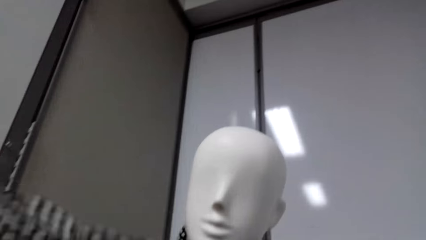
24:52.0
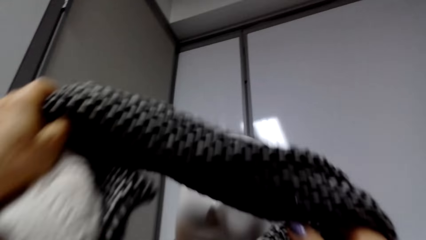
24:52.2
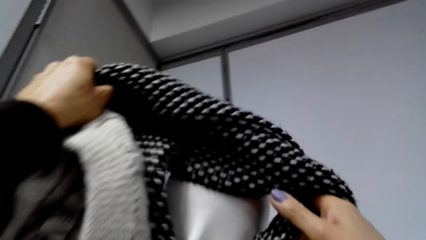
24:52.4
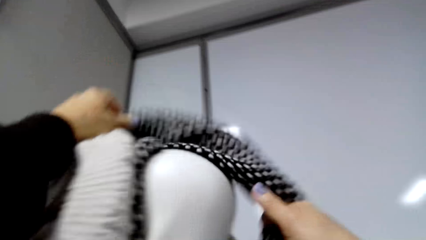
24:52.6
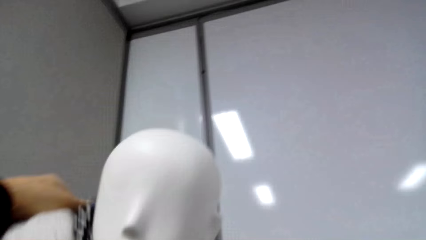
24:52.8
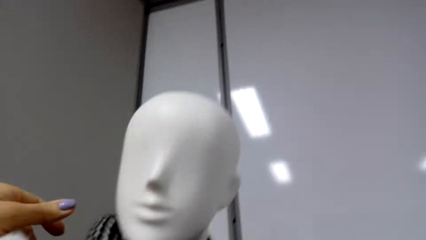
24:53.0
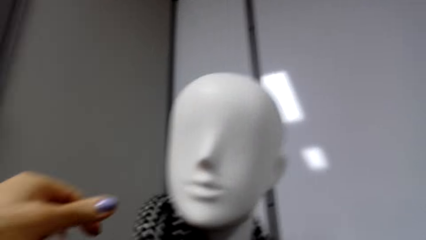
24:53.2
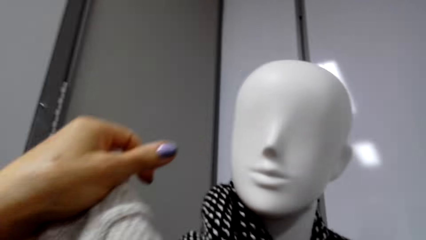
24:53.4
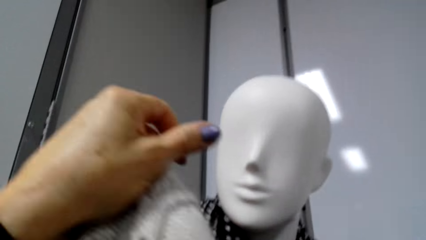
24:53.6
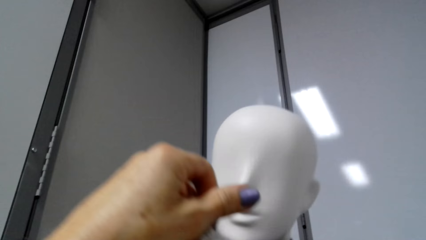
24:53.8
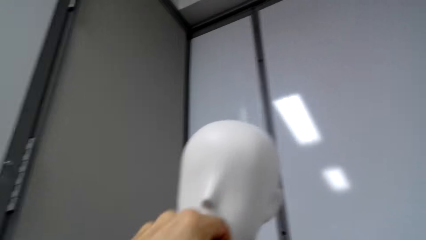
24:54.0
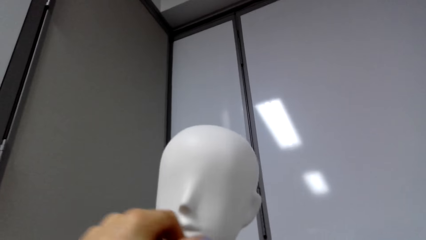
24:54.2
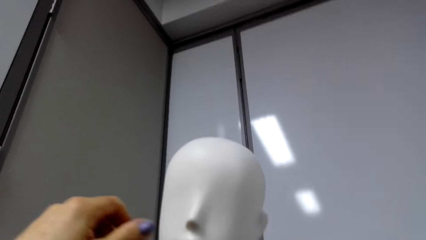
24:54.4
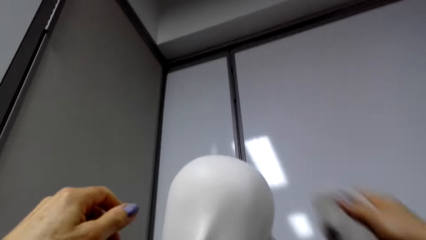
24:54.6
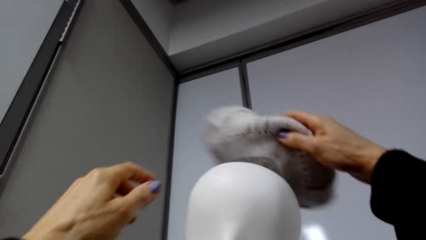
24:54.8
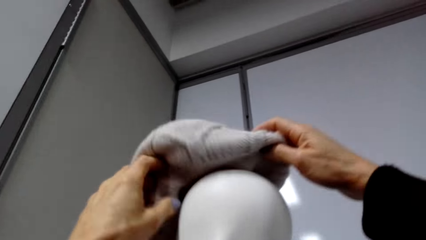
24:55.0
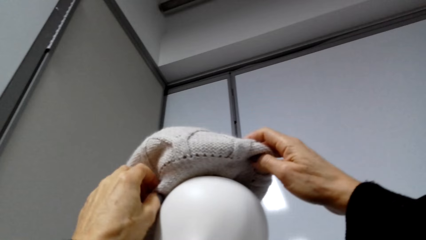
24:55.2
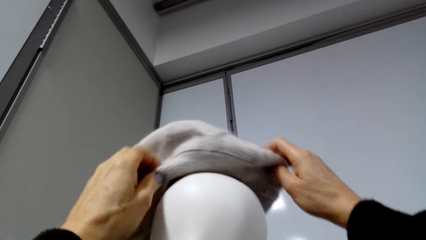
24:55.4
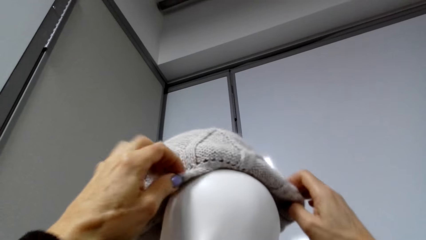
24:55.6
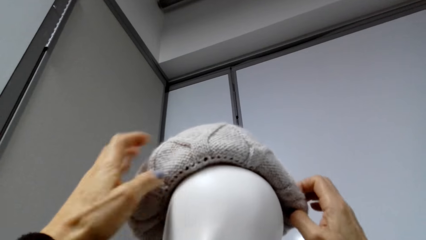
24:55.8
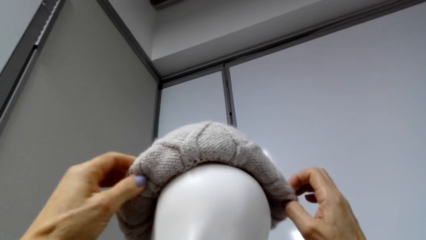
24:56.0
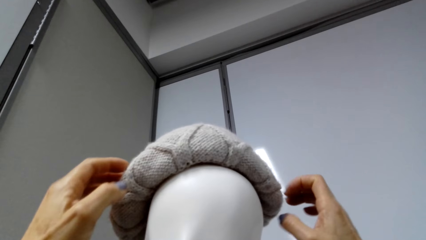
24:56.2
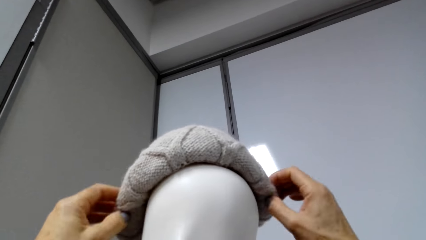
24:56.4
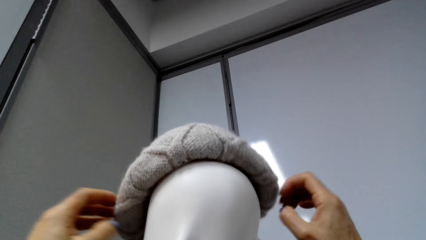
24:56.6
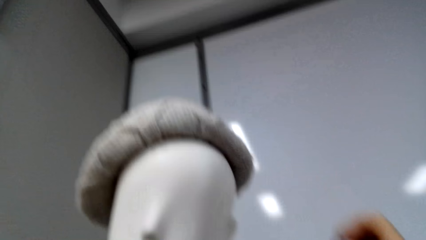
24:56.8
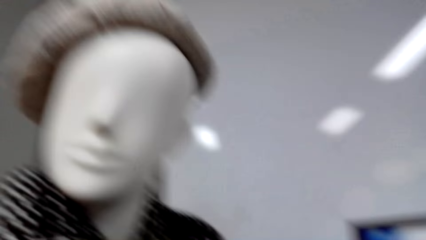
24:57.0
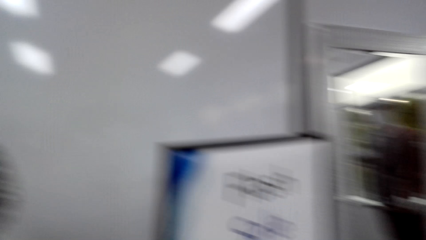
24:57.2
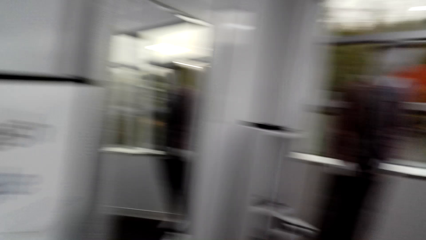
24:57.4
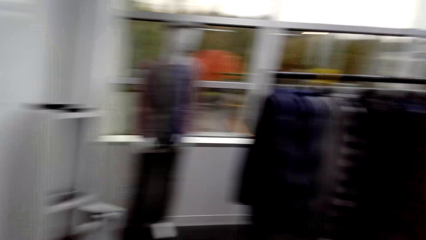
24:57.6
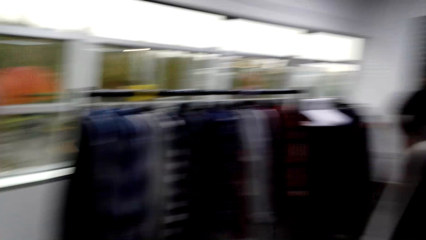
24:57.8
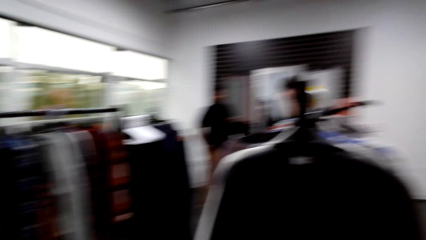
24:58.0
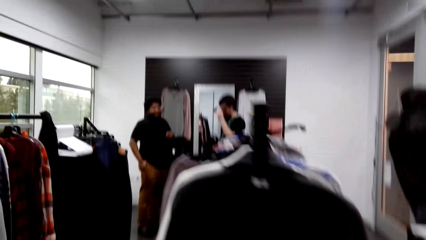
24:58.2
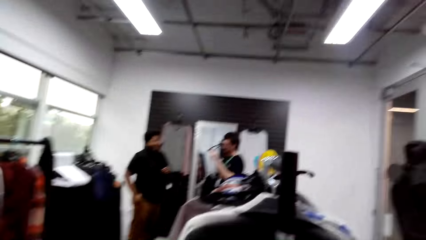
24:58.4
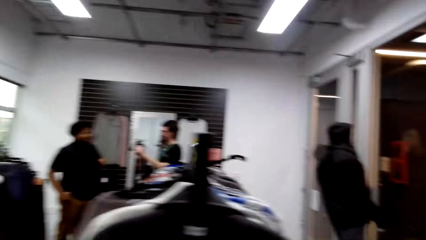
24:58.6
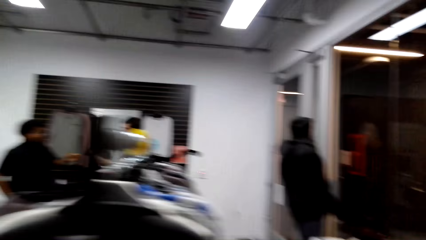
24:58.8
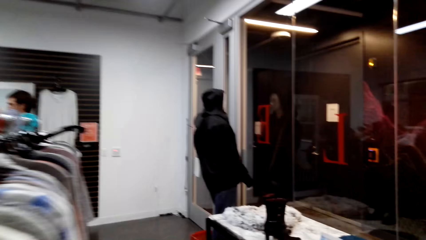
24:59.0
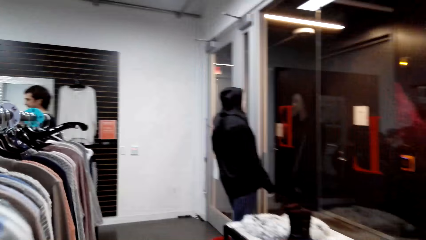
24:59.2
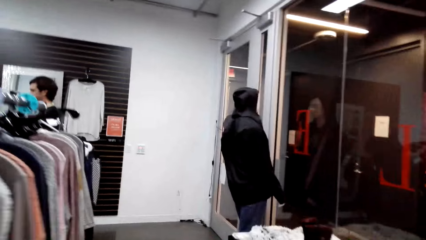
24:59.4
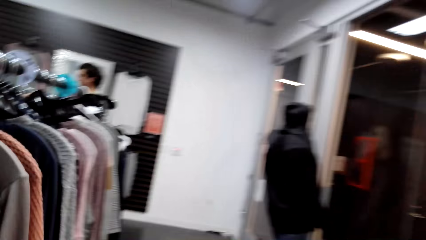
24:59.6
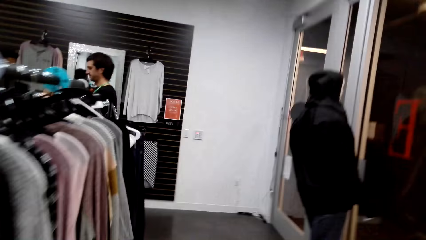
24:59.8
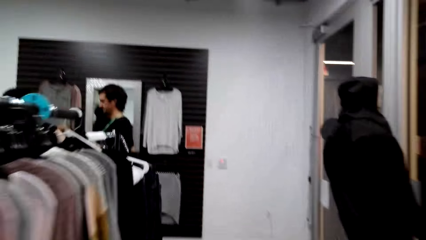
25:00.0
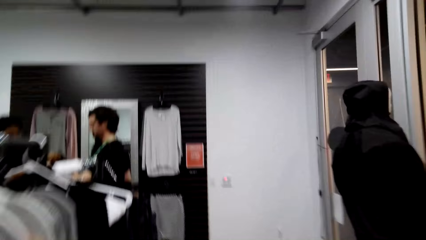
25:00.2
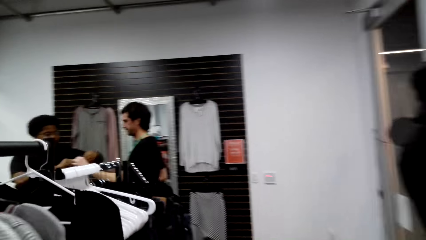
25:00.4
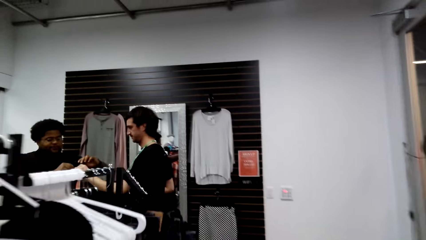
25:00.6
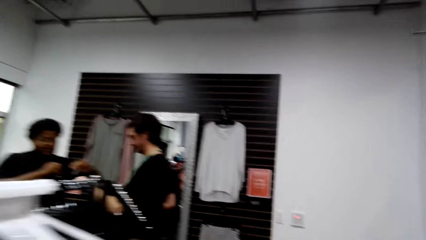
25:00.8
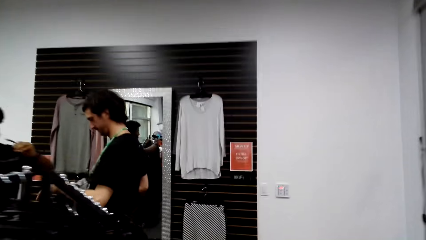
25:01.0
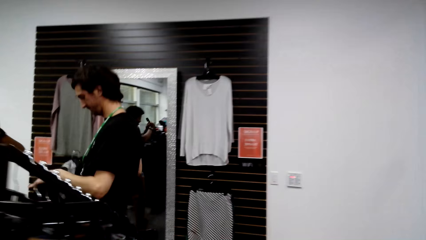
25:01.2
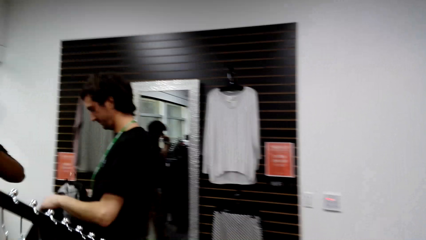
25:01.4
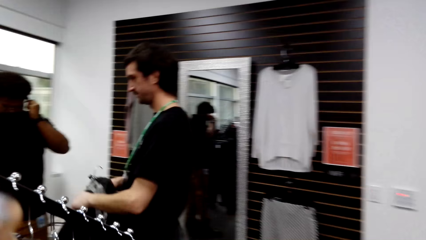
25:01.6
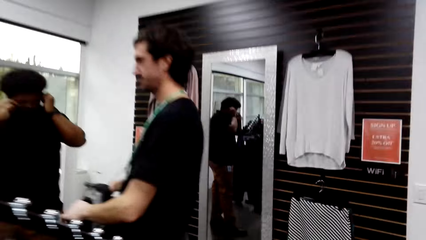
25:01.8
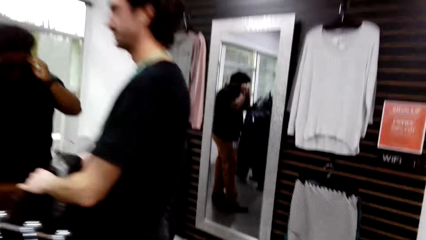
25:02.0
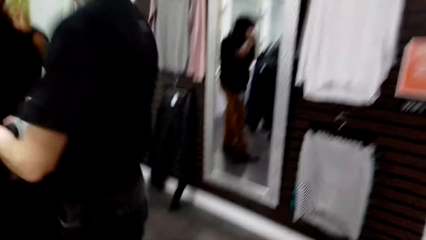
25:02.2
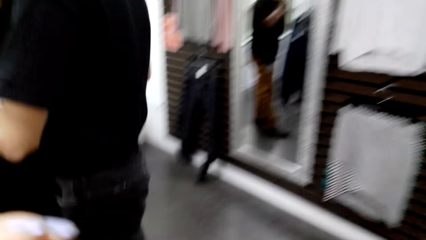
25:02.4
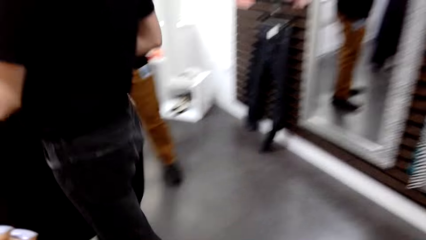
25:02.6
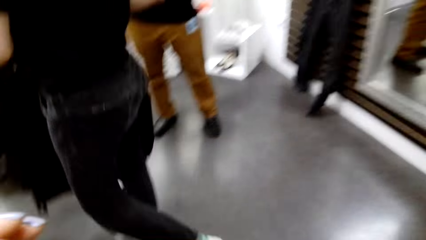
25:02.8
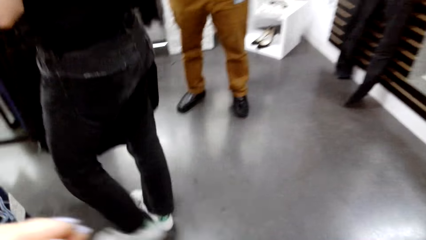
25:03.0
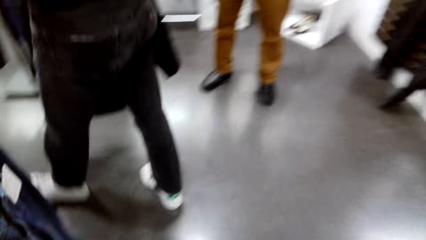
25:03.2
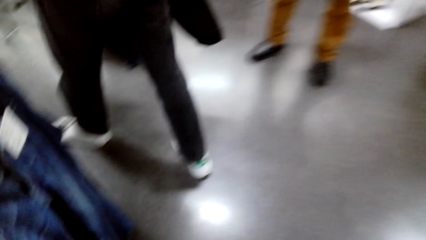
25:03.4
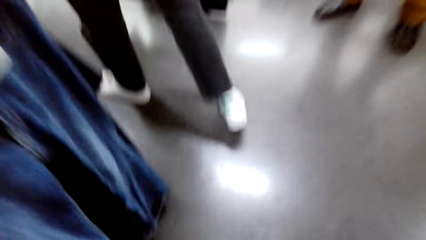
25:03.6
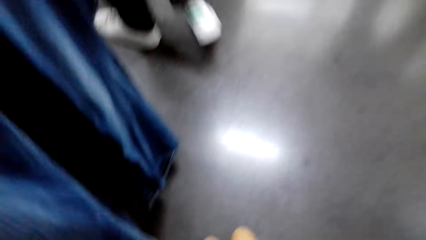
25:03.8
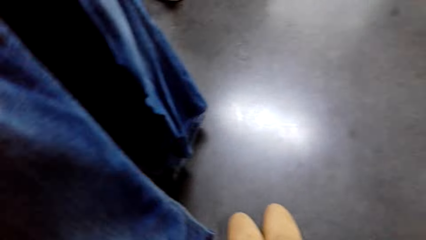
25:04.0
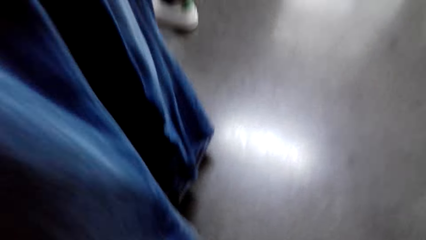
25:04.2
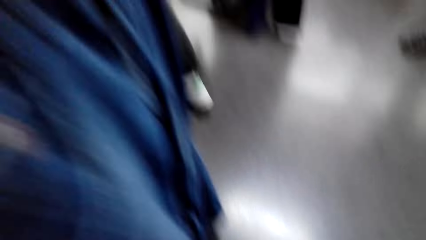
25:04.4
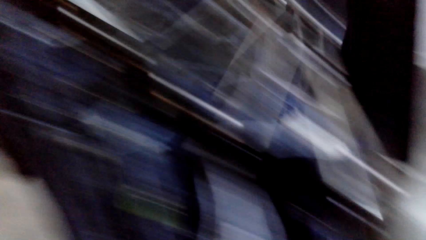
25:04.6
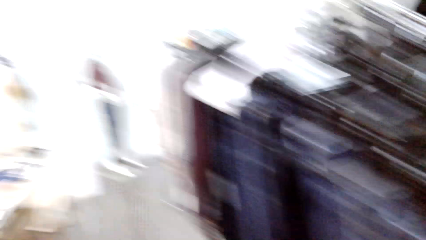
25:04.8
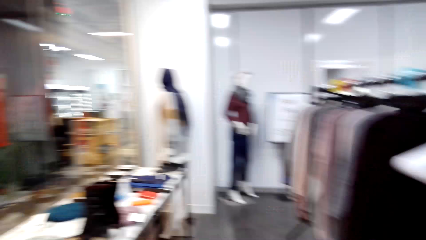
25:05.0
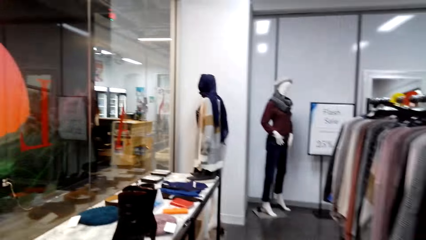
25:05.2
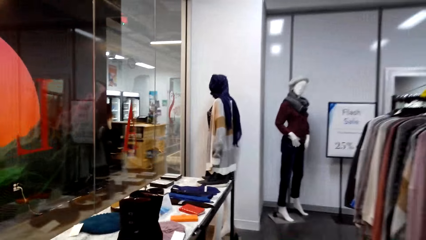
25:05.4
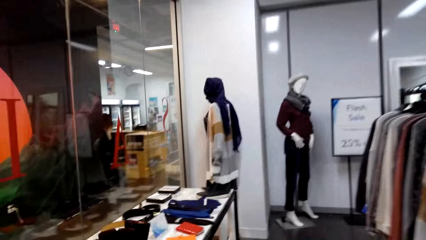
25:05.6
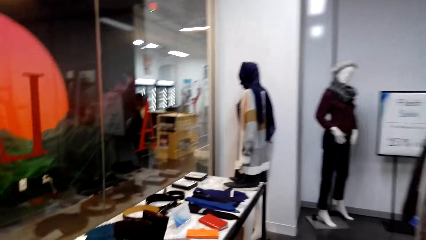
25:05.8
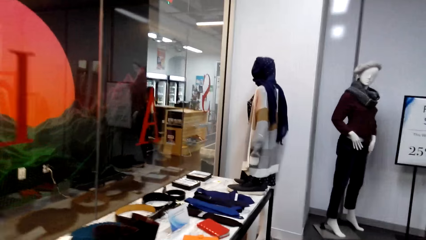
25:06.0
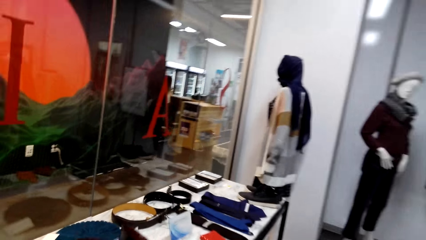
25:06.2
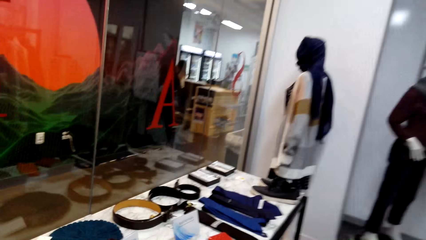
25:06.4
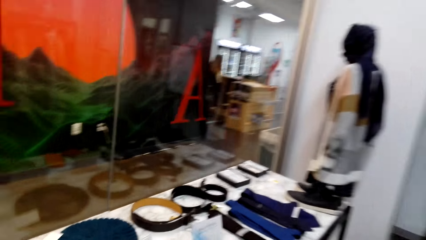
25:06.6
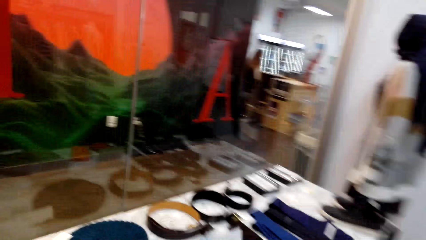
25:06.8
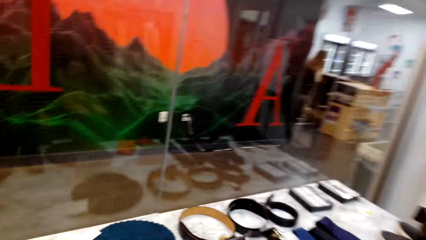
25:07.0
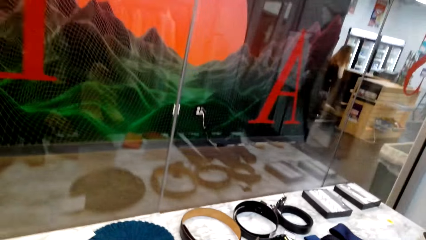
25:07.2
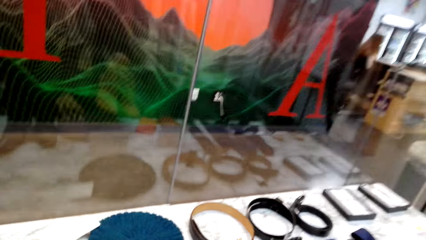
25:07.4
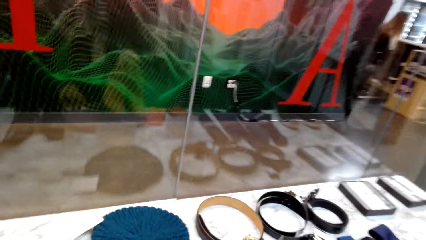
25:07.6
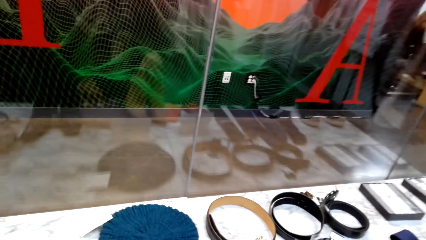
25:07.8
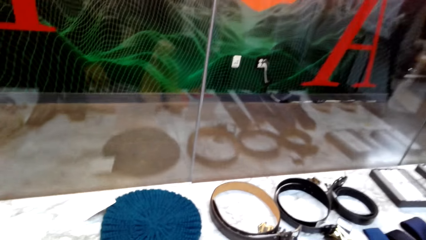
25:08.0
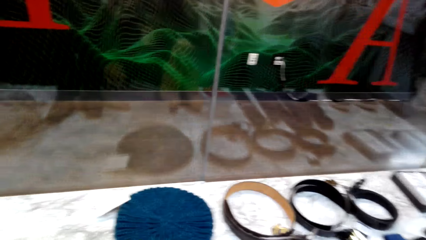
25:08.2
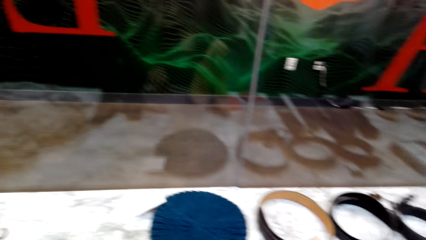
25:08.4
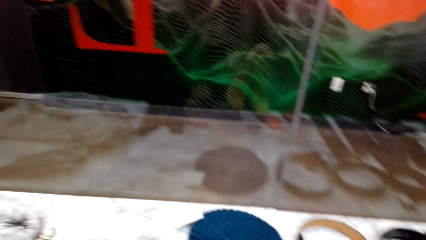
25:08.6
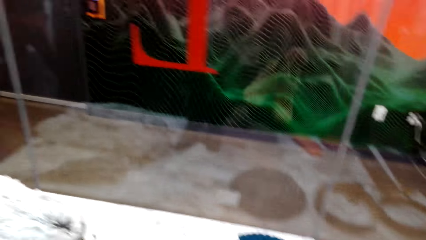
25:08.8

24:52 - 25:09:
The camera wearer folds the scarf on the mannequin. They place a cap on the mannequin head. They walk around the store.
